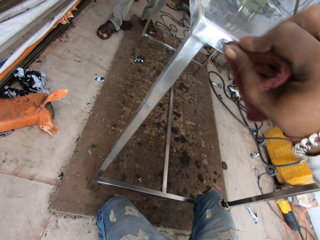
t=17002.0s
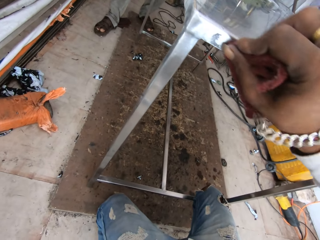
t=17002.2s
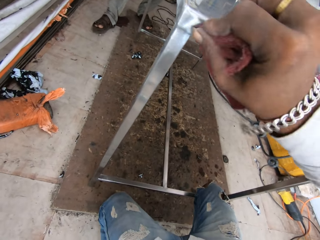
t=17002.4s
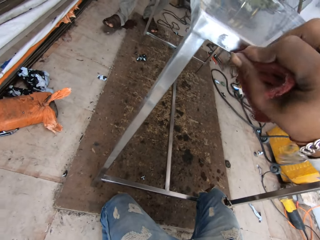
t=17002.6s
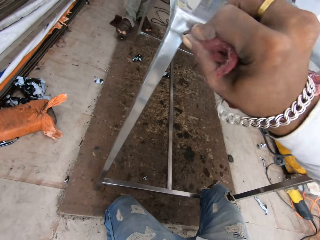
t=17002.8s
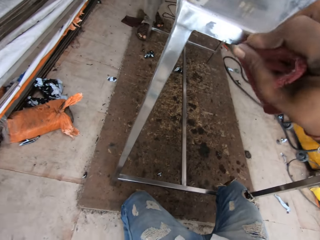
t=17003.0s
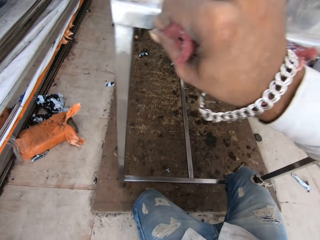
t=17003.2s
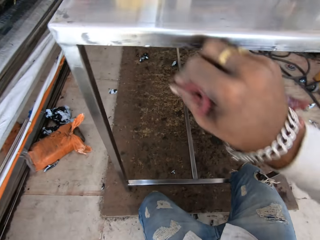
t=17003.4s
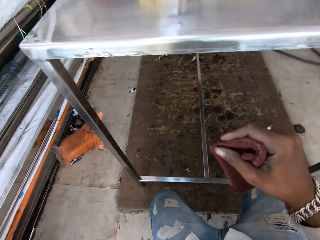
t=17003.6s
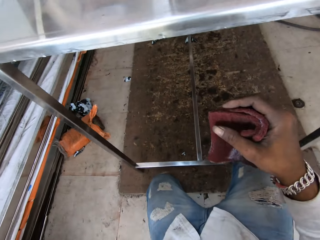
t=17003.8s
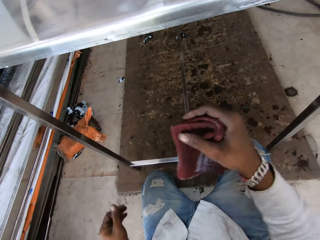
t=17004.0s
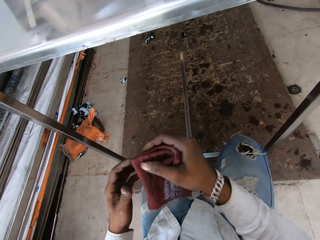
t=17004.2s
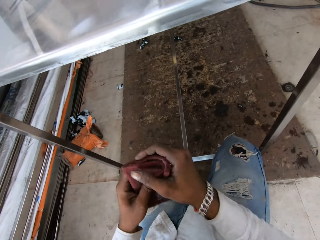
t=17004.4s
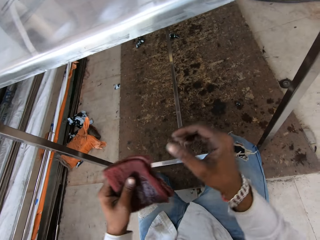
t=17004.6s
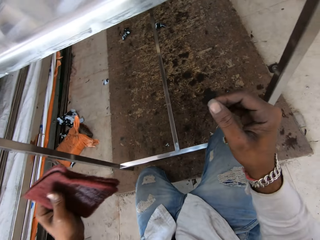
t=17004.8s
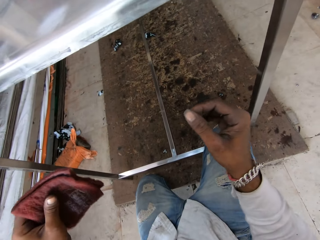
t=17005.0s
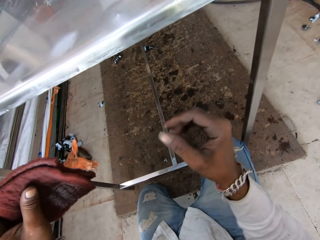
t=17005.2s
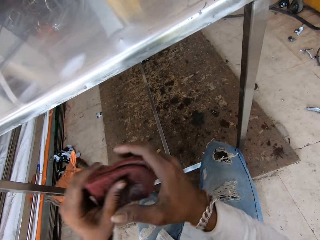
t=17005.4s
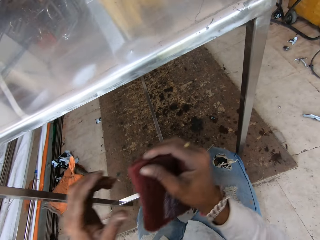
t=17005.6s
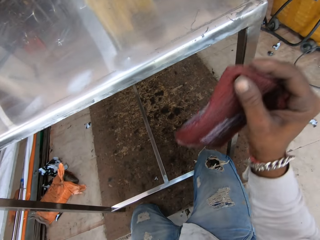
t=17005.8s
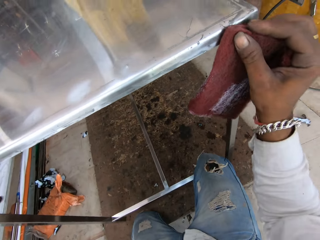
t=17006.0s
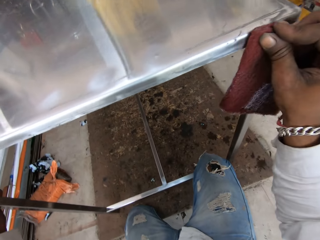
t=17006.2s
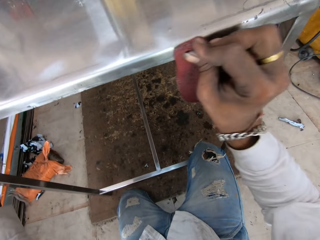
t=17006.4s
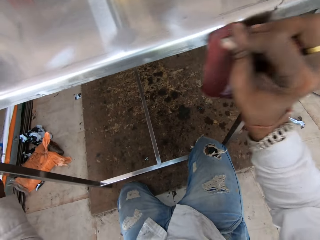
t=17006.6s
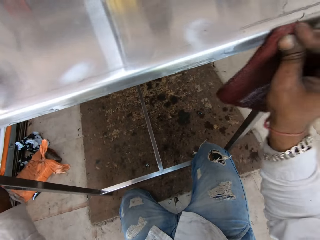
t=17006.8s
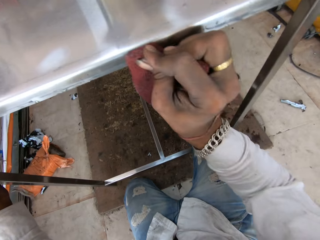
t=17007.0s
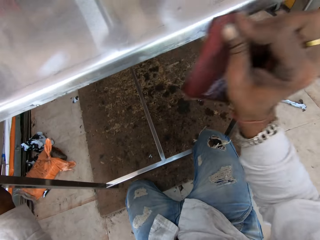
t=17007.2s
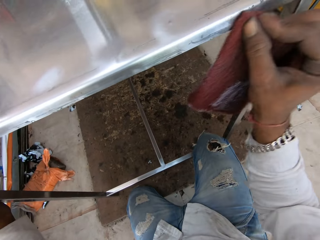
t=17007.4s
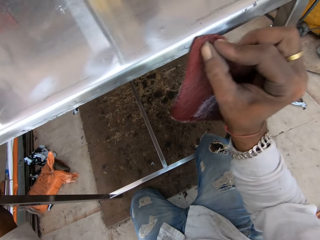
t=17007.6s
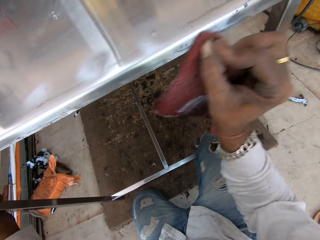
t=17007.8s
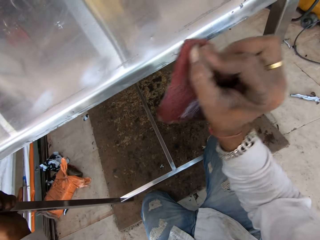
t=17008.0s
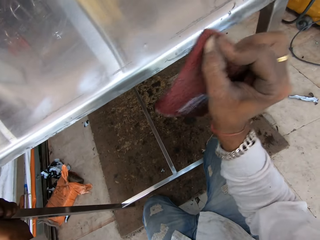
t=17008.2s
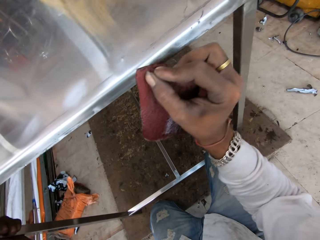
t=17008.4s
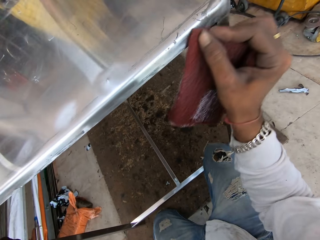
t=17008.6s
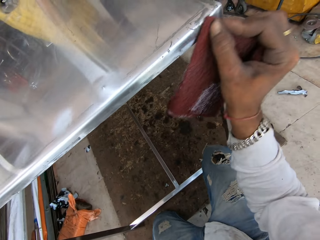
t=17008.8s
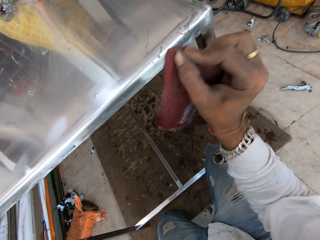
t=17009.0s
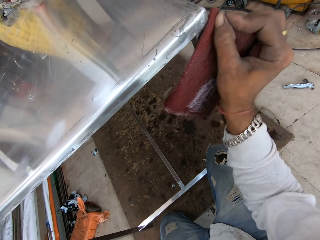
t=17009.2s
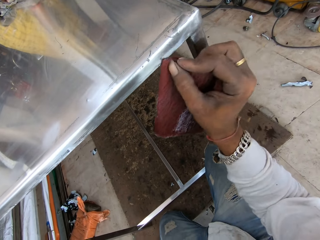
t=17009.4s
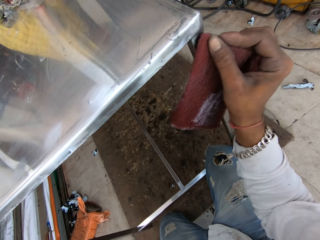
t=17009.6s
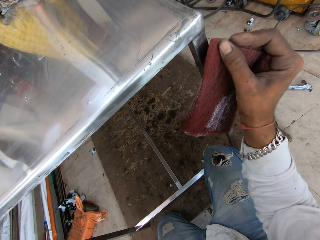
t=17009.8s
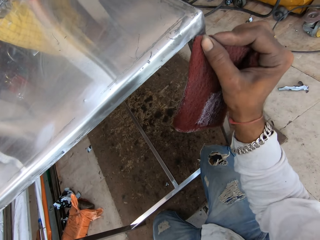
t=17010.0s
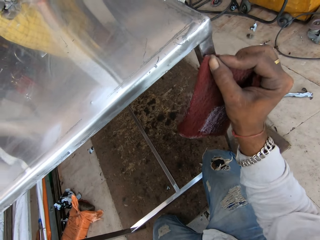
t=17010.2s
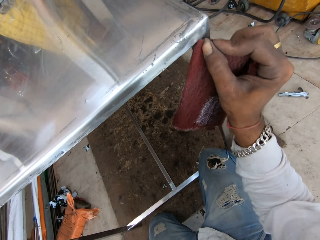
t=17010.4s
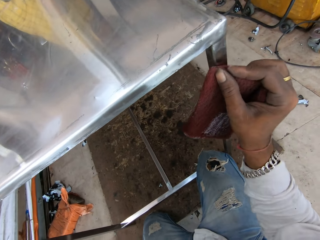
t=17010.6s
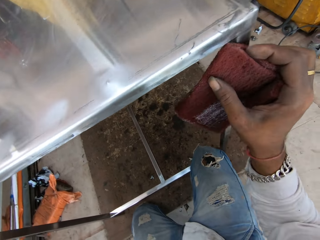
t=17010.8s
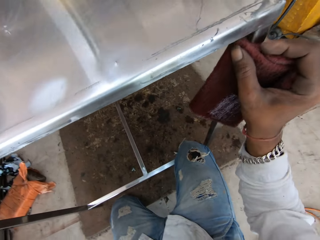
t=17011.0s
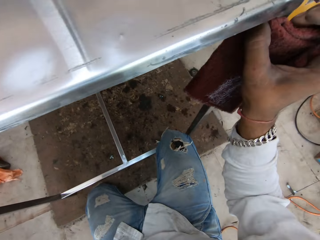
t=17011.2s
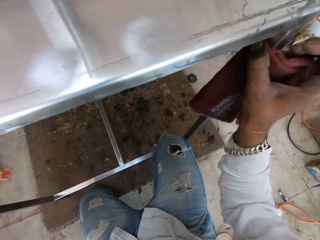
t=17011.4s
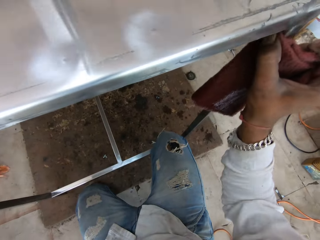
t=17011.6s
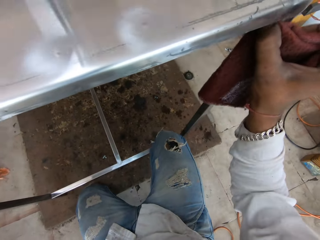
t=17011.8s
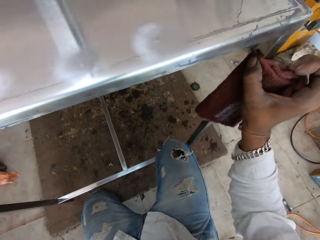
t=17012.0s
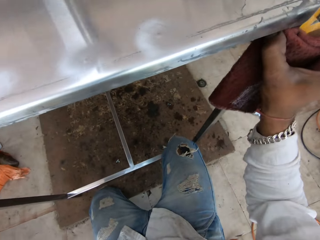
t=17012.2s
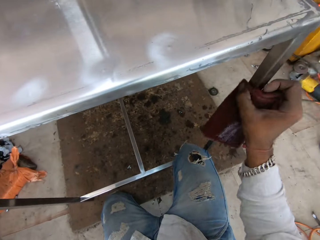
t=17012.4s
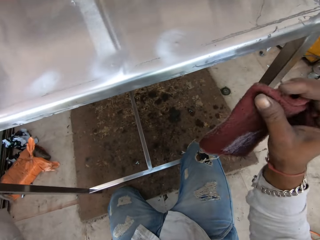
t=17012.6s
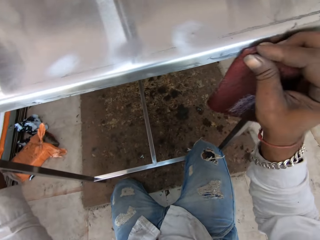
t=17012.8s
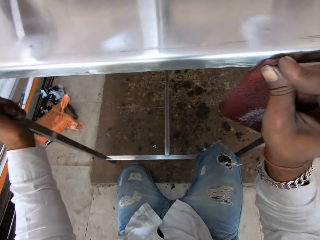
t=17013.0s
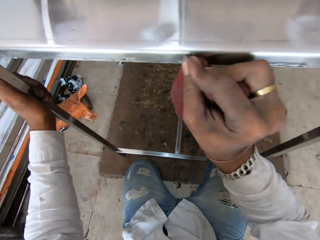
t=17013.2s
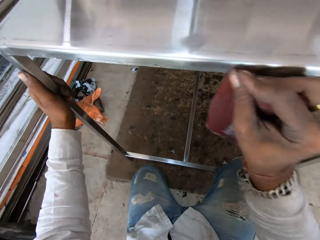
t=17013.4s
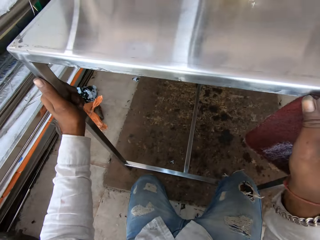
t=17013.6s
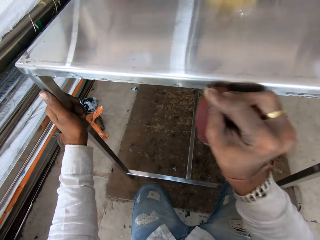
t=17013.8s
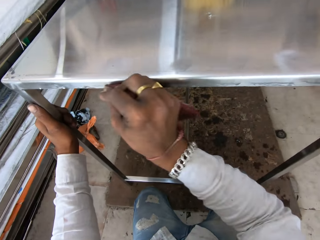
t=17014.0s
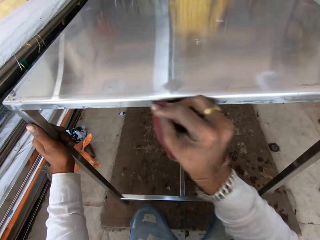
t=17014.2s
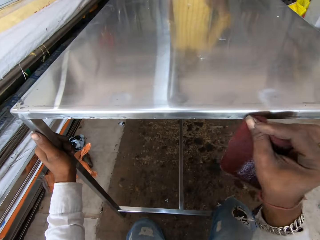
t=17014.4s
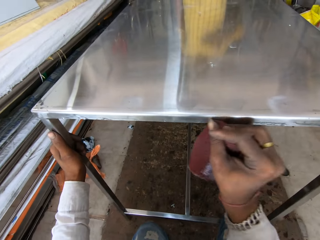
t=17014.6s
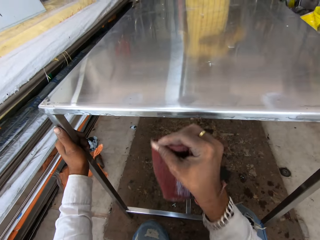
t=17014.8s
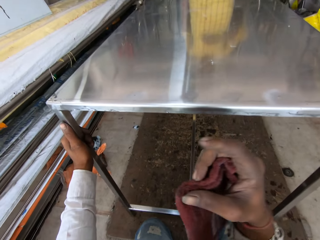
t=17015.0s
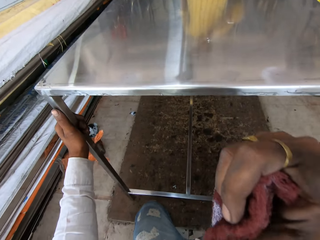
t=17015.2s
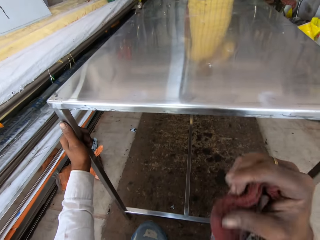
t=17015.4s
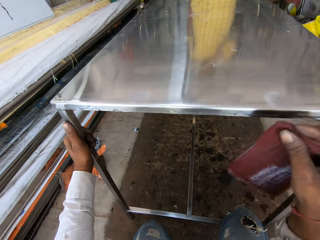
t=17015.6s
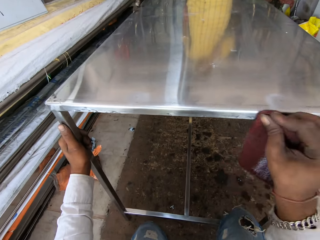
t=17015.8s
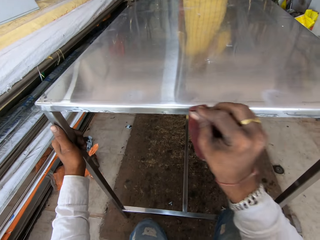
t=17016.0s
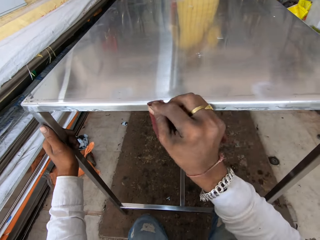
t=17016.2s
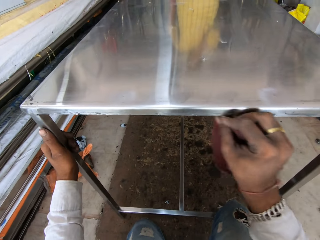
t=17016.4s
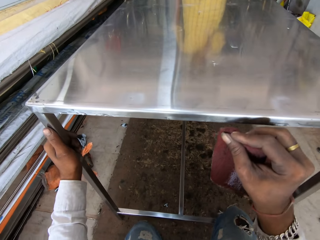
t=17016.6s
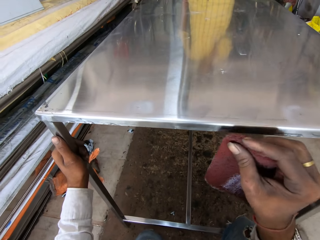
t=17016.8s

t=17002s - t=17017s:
The camera wearer places the scrub pad in the left hand with the right hand. They place the scrub pad in the right hand with the left hand. They scrub the sides of the table with the scrub pad in the right hand. They scrub the metal table leg with the scrub pad in the right hand. They scrub the sides of the table with the scrub pad in the right hand. They hold the leg of the metal table with the left hand.

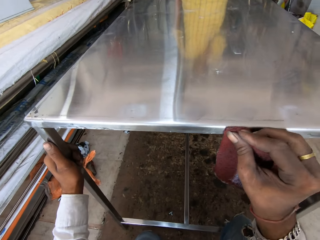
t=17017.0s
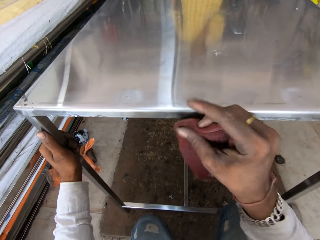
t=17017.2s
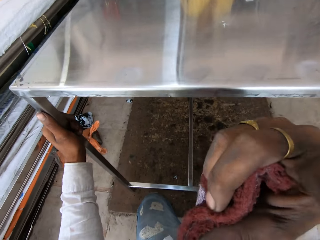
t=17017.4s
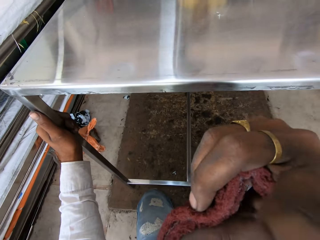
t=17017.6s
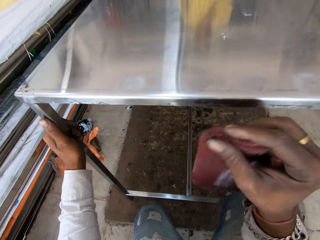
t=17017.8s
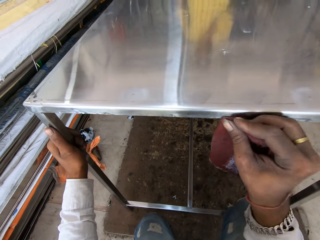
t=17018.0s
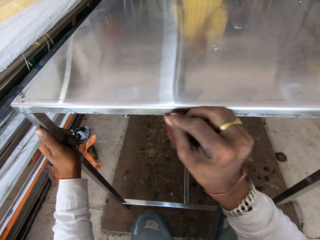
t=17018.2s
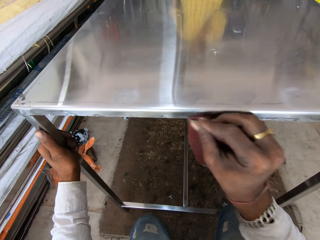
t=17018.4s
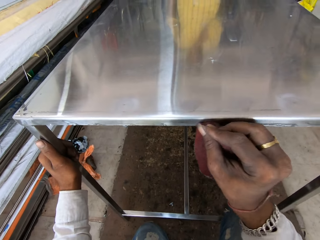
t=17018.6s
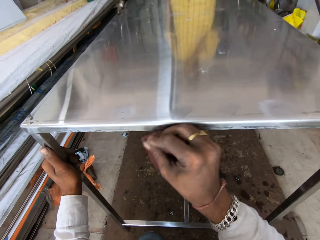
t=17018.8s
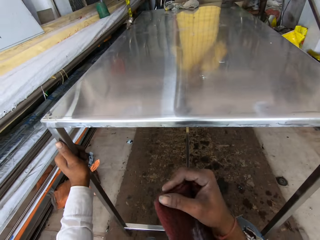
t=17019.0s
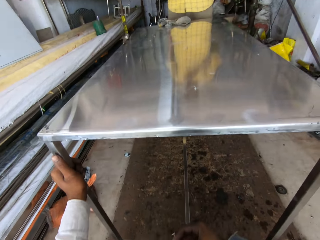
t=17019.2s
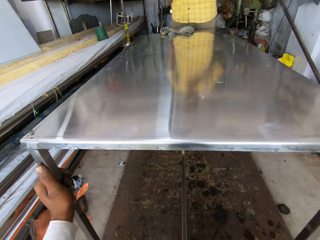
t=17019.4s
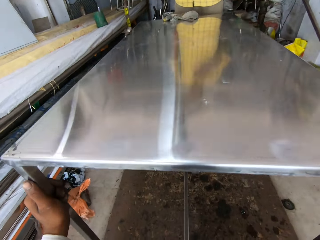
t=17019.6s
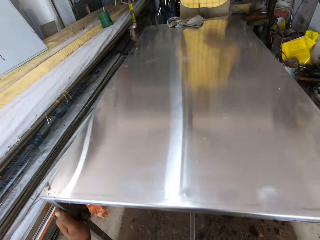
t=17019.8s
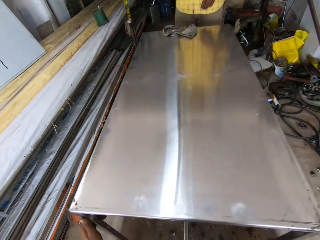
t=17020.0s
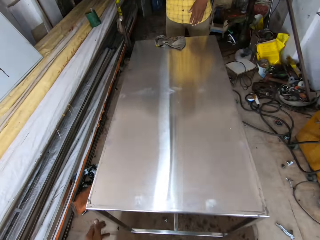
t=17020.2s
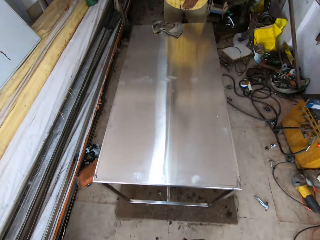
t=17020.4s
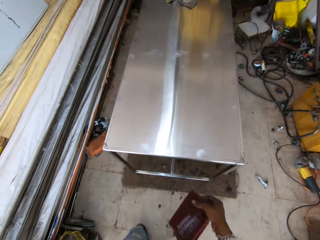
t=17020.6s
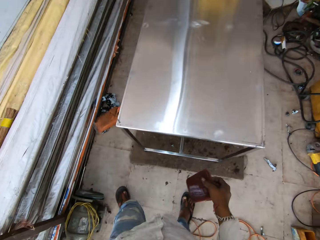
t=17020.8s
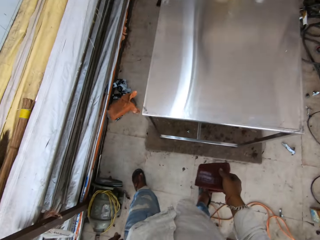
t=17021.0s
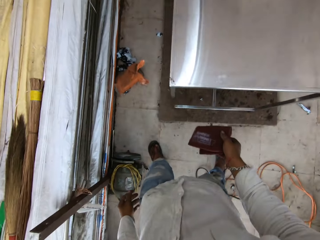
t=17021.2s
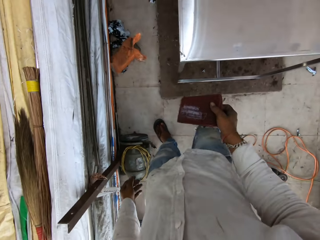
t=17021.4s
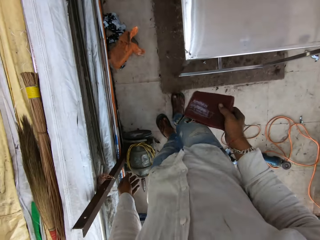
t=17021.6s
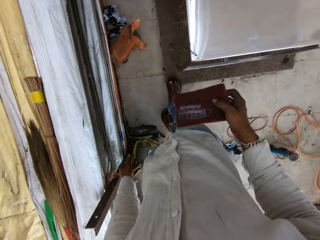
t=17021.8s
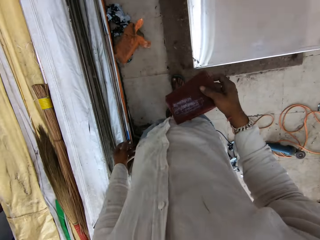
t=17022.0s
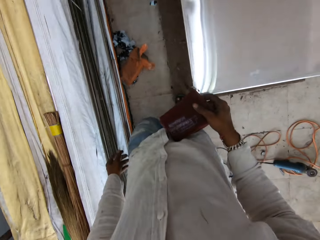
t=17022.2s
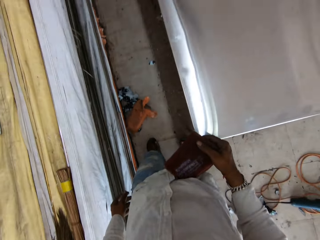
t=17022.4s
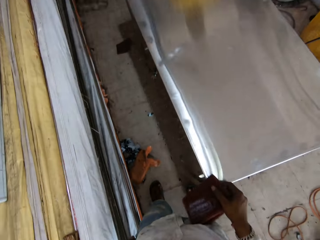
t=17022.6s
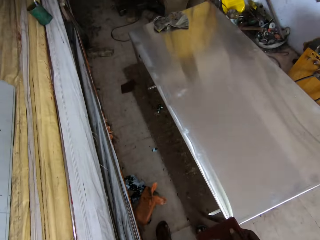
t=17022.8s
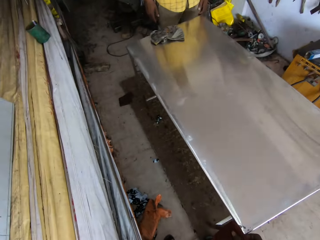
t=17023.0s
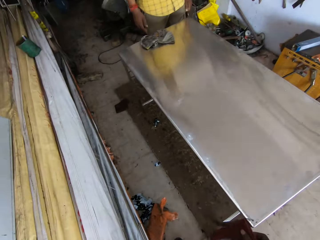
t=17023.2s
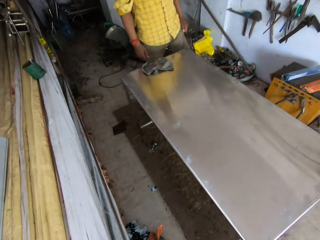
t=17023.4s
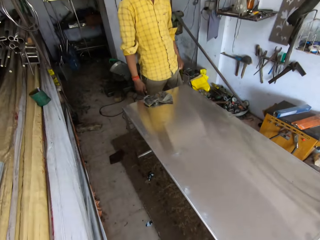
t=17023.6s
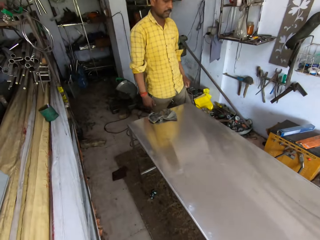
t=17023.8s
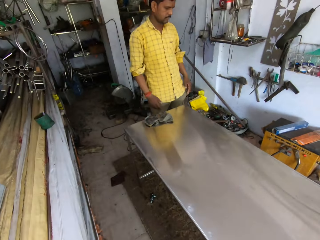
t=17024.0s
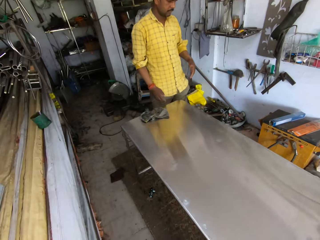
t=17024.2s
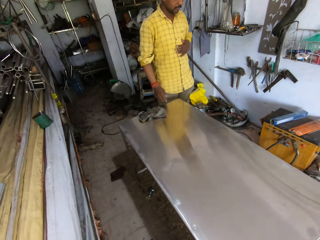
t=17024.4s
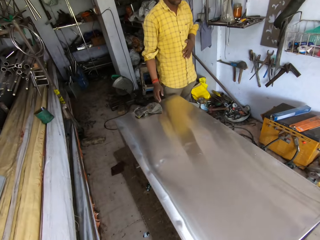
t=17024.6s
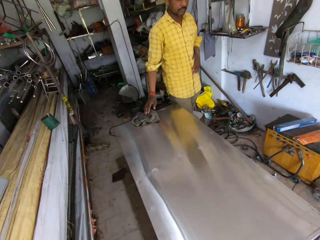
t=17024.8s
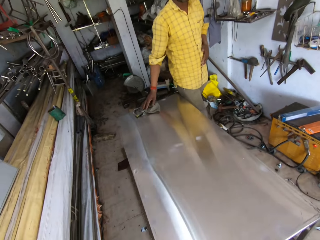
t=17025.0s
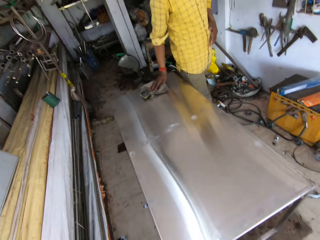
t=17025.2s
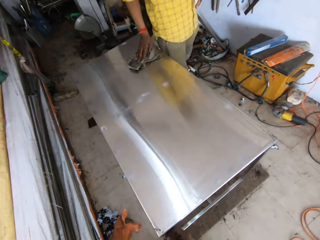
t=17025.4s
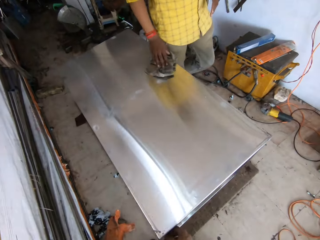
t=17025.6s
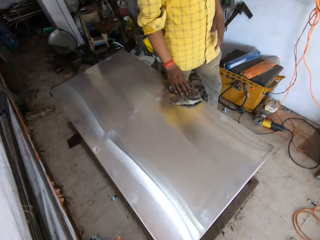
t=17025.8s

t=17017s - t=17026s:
The camera wearer lifts the right hand. They scrub the side of the metal table with the right hand. They look at the metal table. They hold the scrub pad with the right hand. They look at a person. They converse with the person. A man takes a piece of towel.
